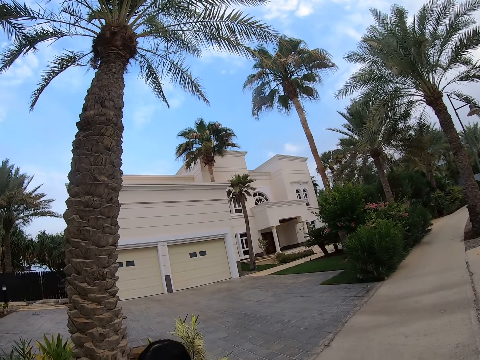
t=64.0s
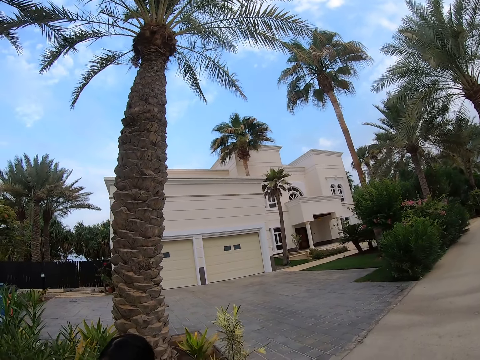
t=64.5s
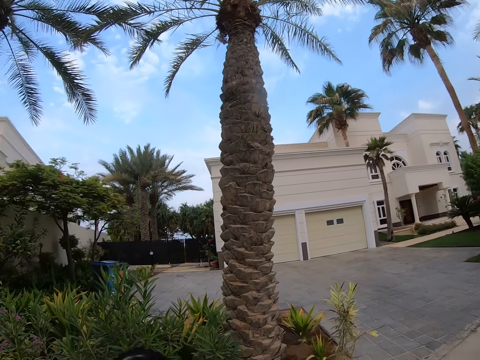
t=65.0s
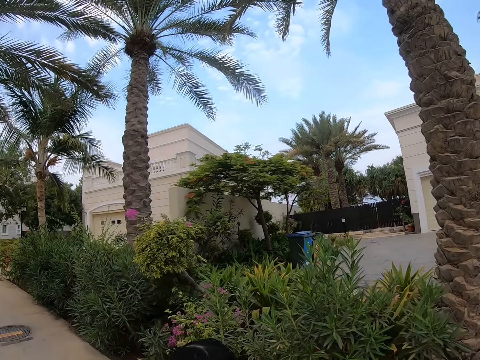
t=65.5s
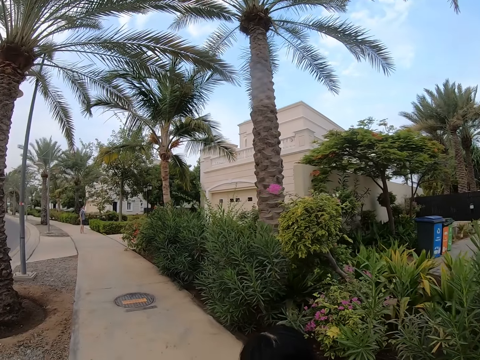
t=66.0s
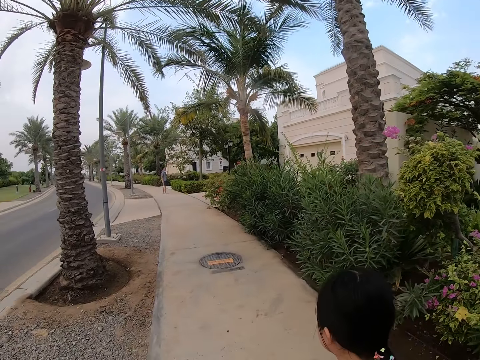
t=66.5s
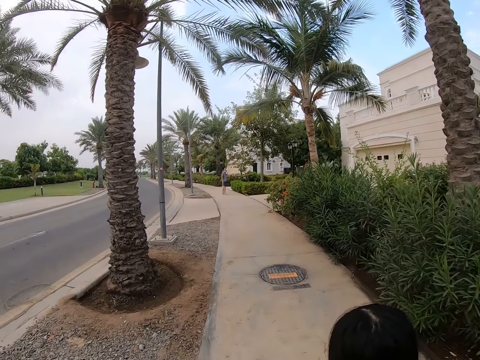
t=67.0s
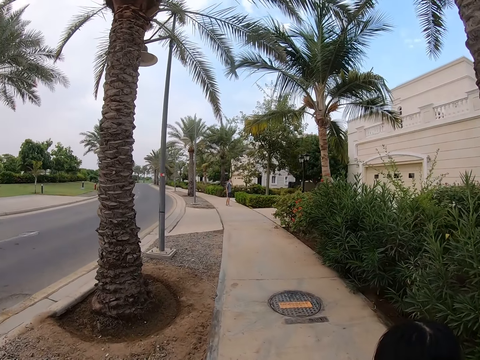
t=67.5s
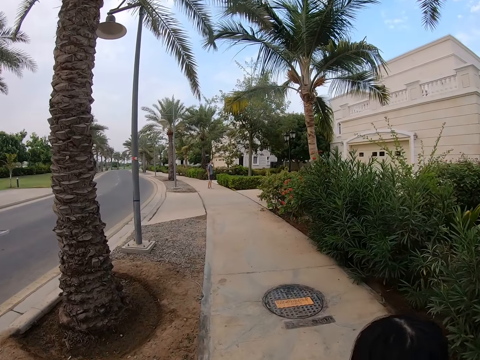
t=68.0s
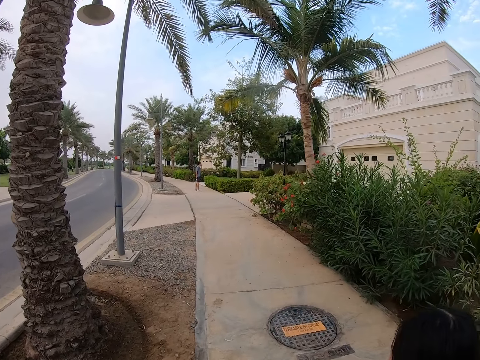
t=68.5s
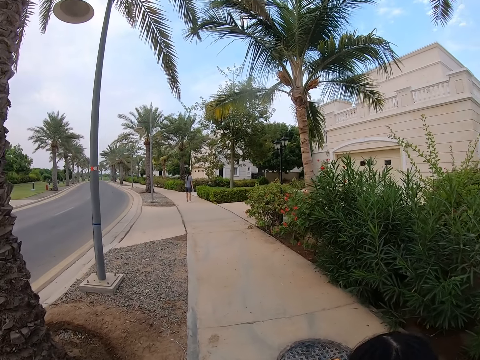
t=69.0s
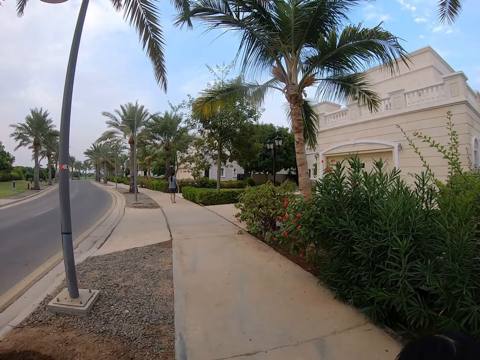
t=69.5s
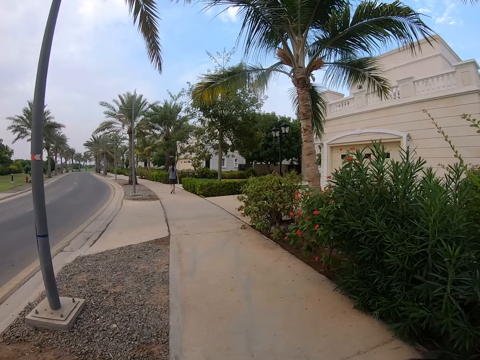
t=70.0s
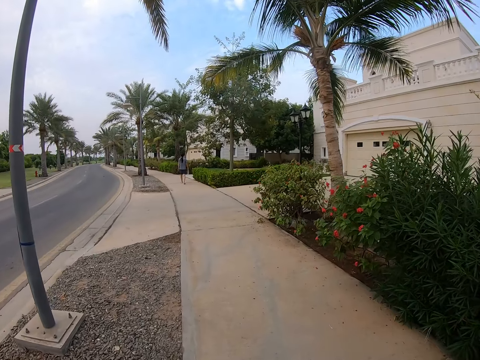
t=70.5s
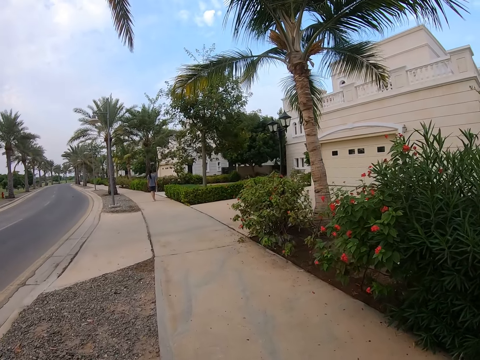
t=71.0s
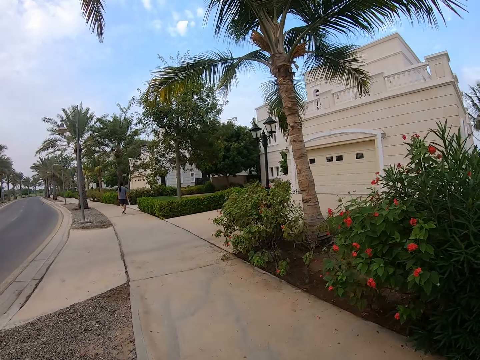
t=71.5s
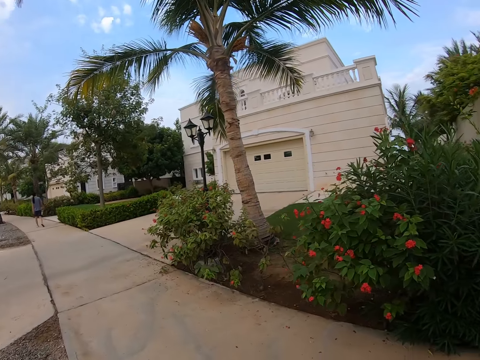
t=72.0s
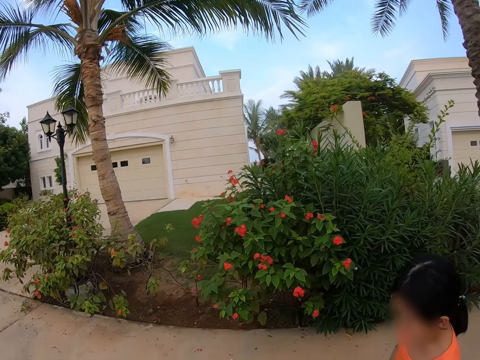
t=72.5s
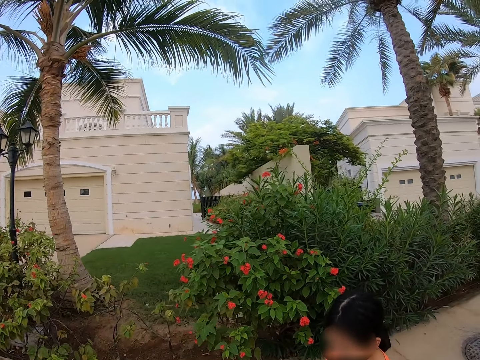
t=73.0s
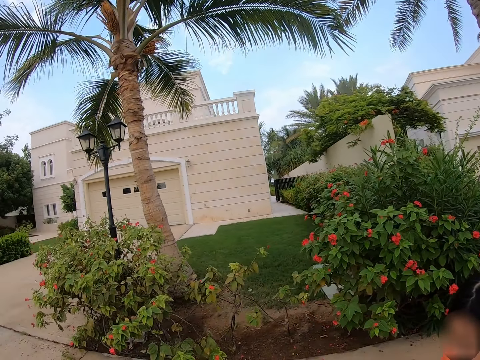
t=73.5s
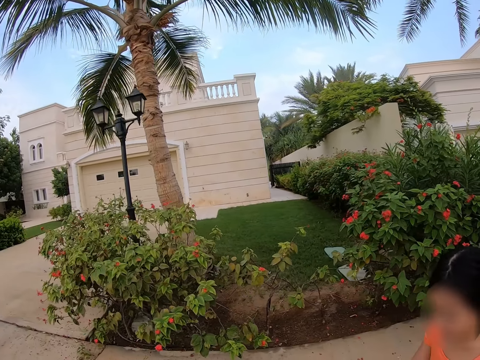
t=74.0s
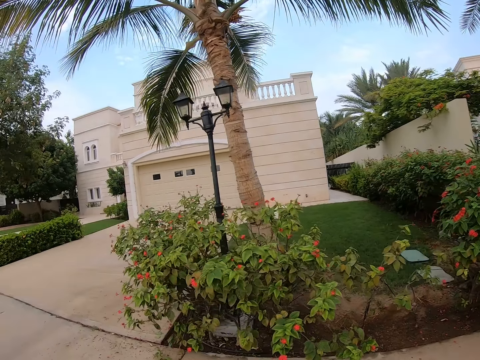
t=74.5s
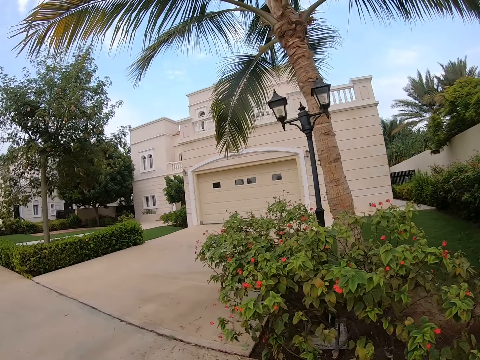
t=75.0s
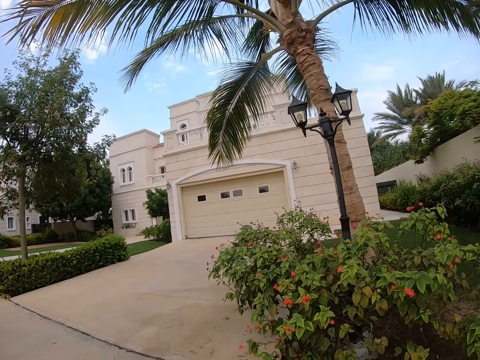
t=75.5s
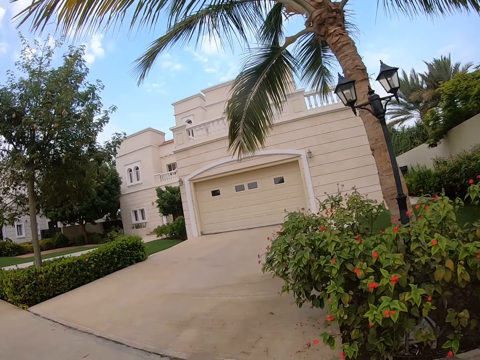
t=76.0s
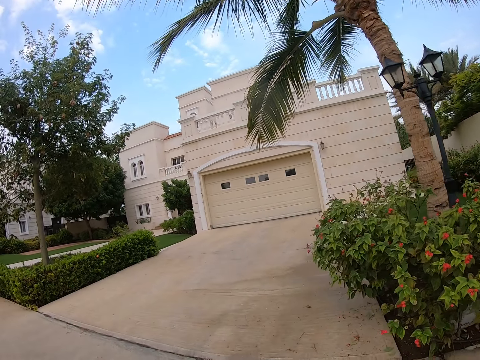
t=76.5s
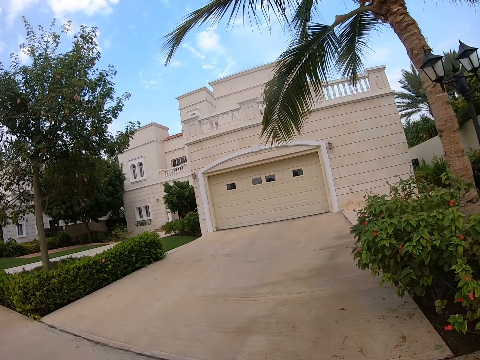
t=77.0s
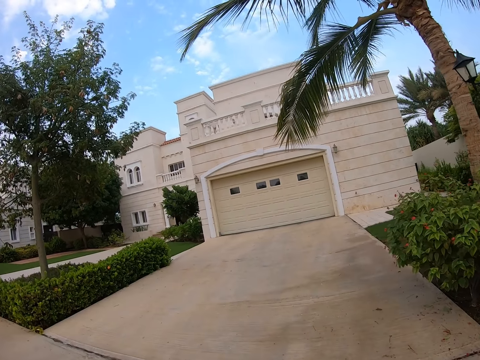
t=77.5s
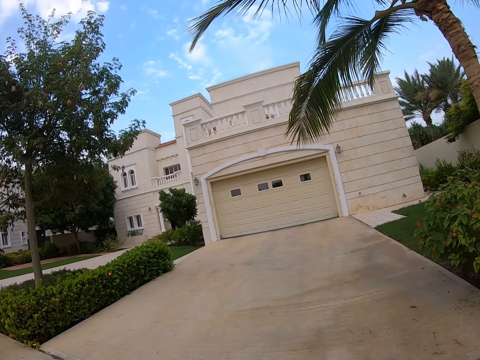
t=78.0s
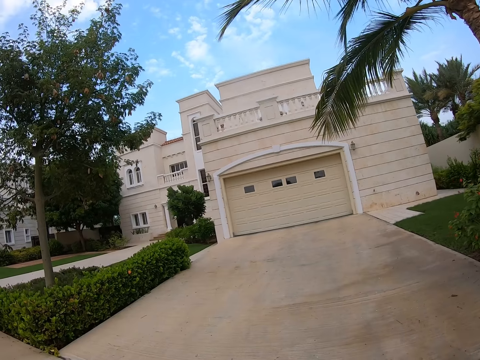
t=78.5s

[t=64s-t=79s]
The camera wearer turns around. They walk on the road with a girl. The girl walks on the sidewalk. The camera wearer walks on the sidewalk. They stare around the road.

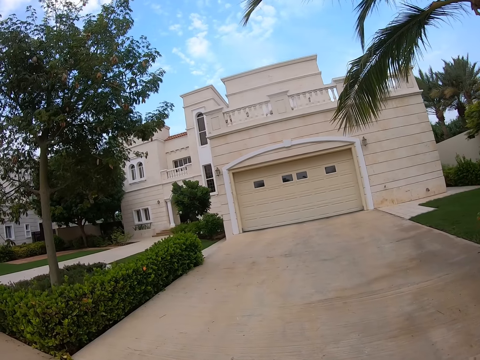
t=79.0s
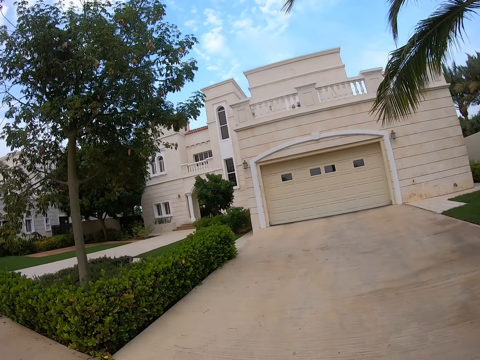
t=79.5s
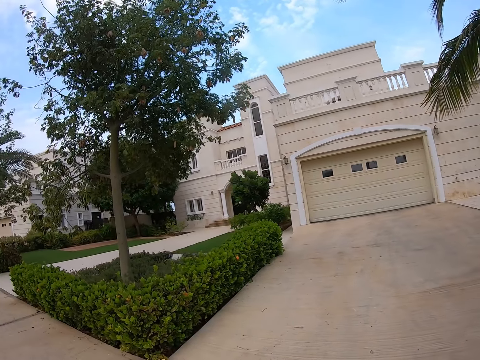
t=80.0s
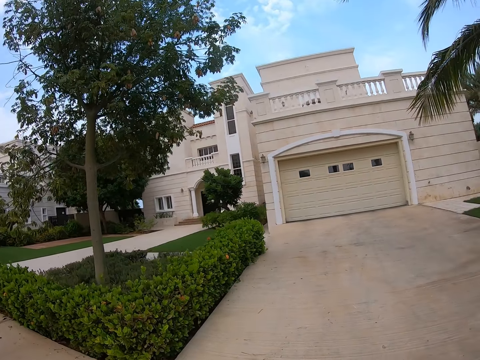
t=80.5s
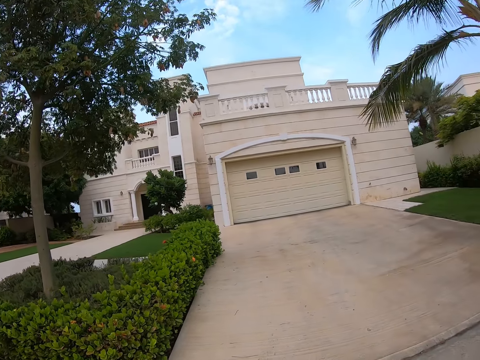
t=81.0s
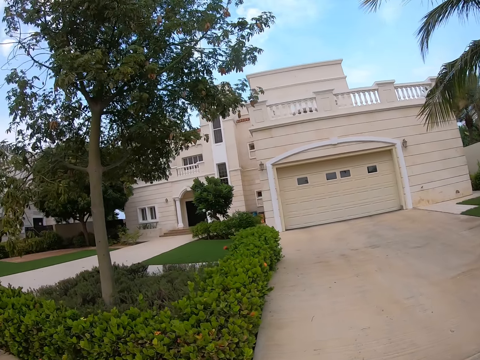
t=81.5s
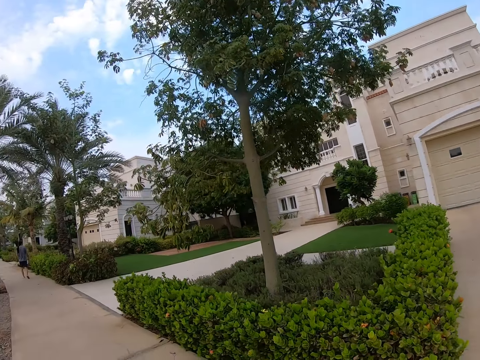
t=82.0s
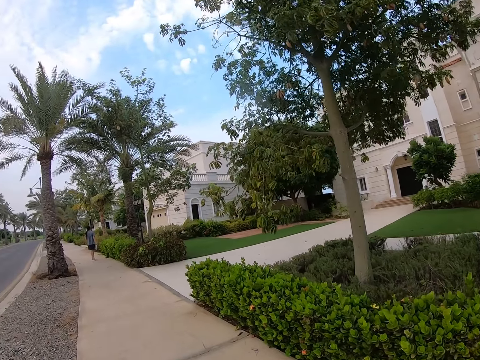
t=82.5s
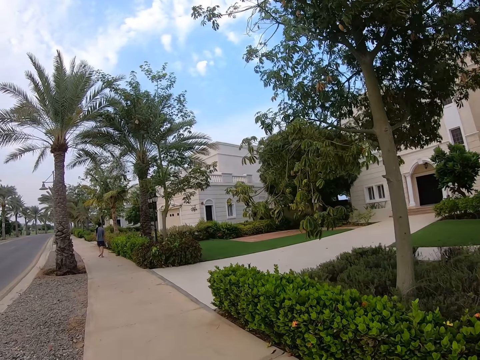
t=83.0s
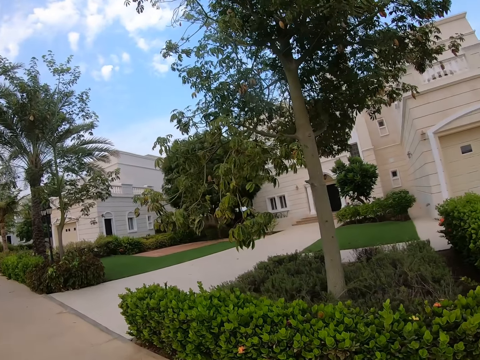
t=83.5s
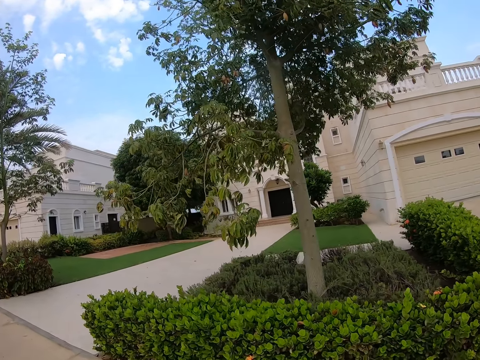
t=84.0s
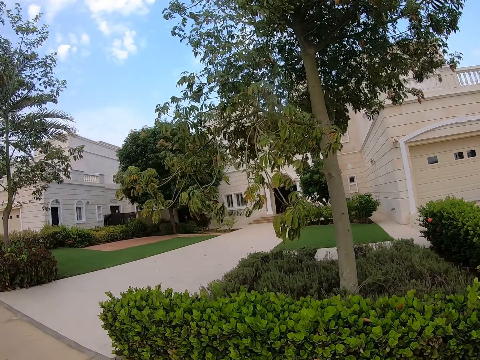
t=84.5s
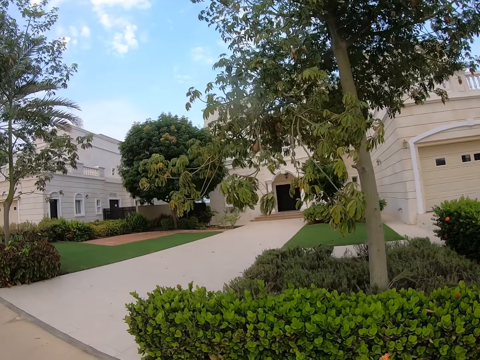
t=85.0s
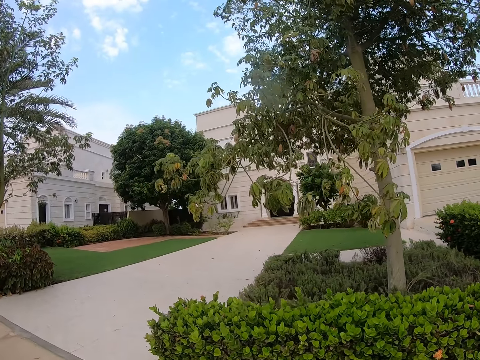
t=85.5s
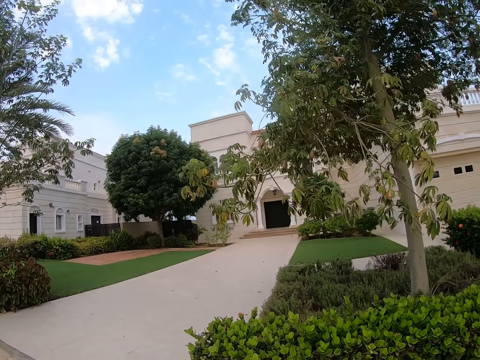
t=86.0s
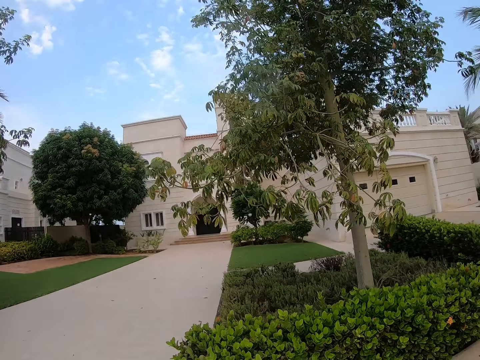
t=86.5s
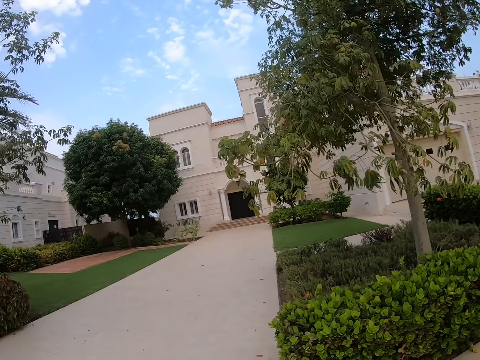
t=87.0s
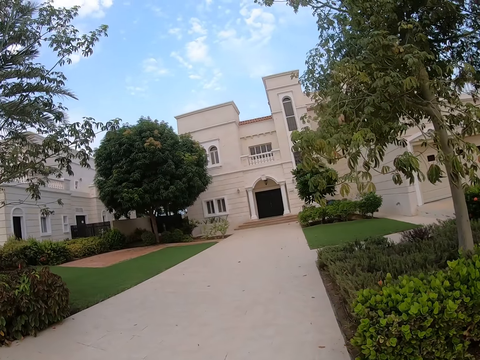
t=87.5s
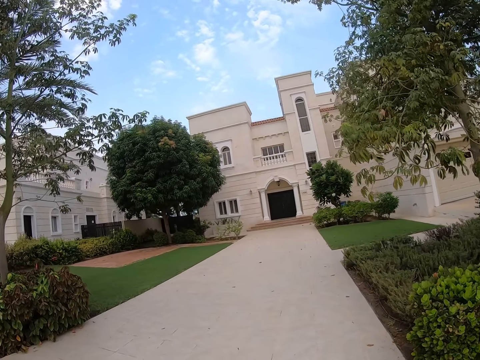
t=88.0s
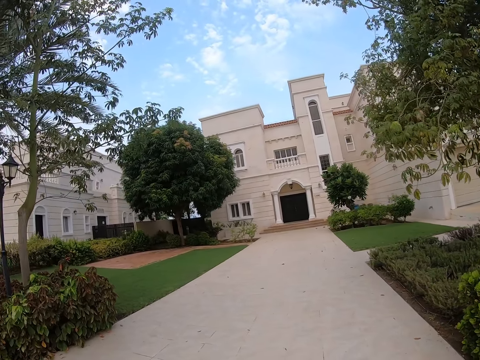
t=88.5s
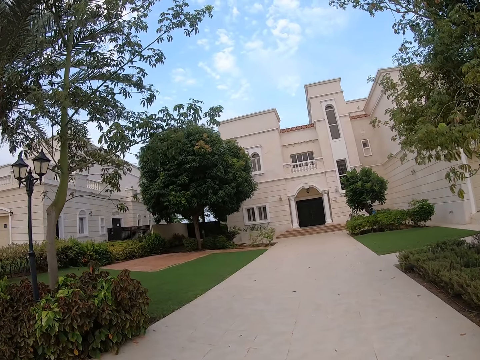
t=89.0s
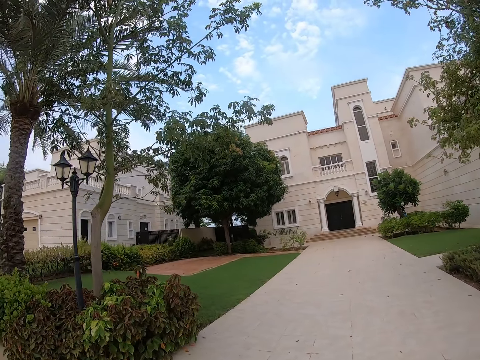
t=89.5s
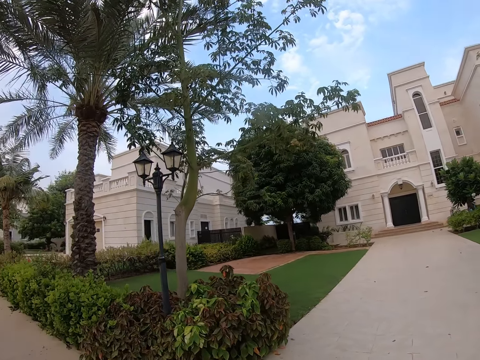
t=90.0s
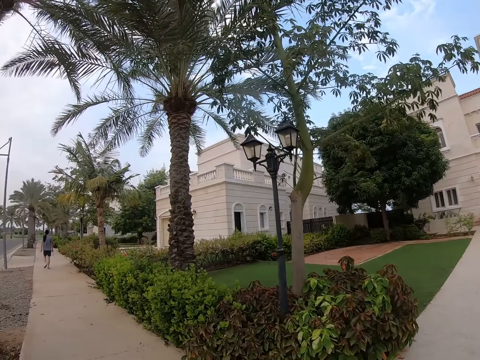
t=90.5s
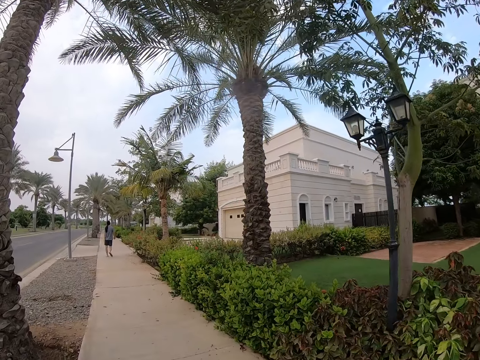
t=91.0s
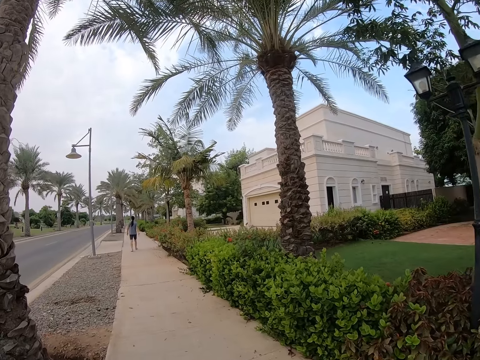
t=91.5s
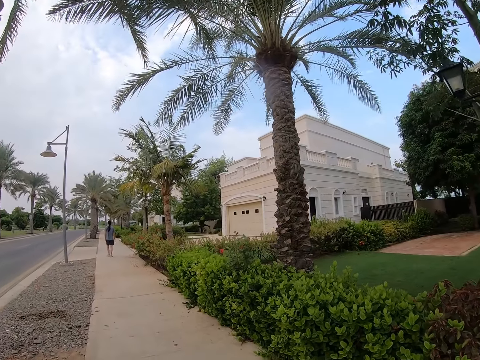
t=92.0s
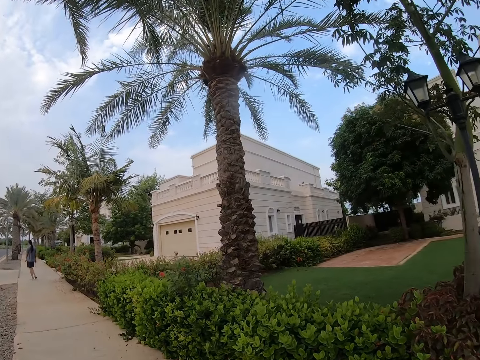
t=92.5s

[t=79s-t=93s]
The camera wearer looks around the houses. They walk on the sidewalk. They look around the houses. They walk on the sidewalk.
